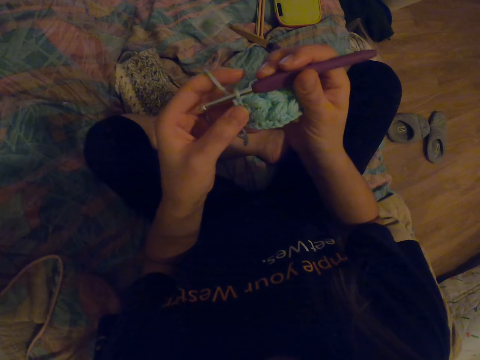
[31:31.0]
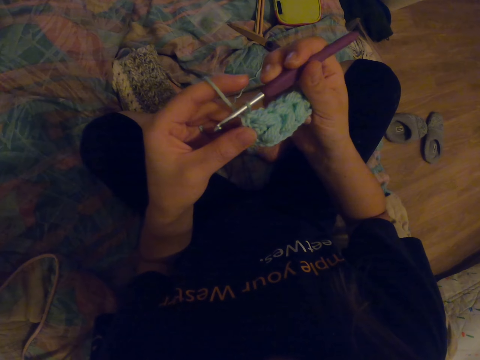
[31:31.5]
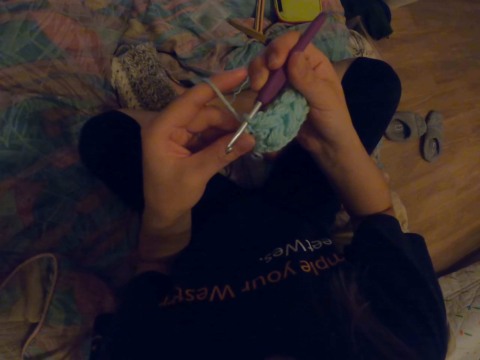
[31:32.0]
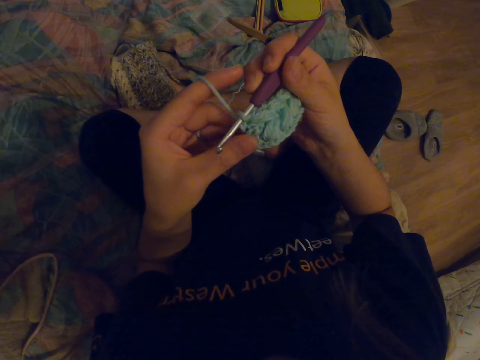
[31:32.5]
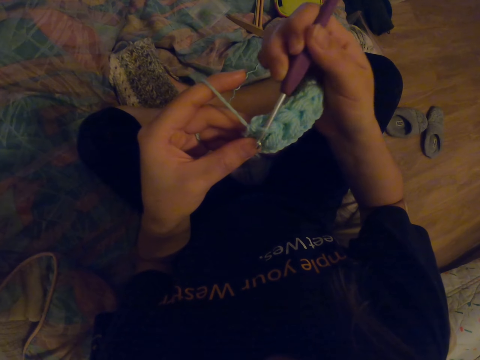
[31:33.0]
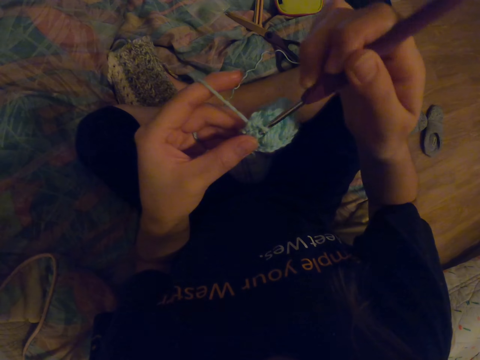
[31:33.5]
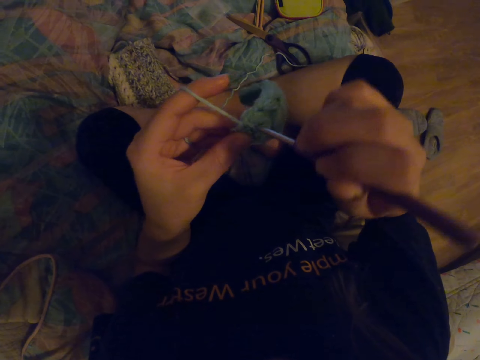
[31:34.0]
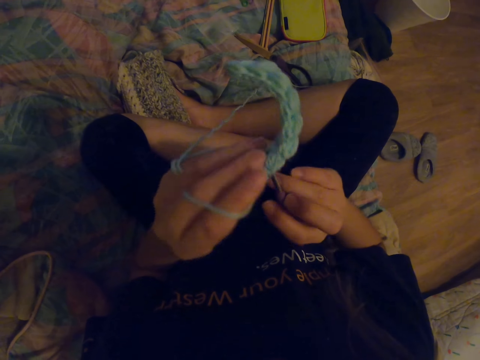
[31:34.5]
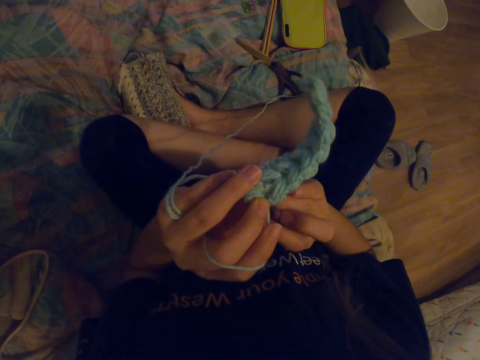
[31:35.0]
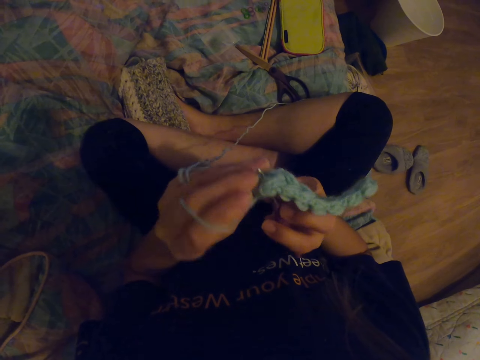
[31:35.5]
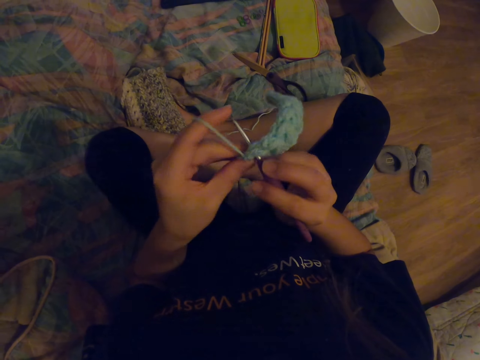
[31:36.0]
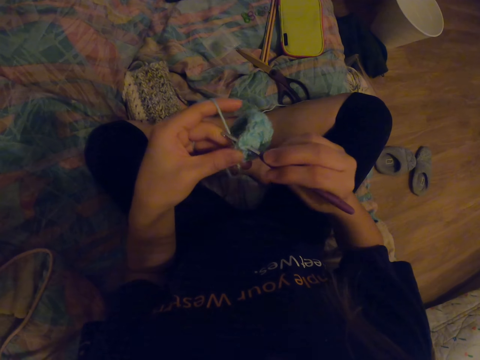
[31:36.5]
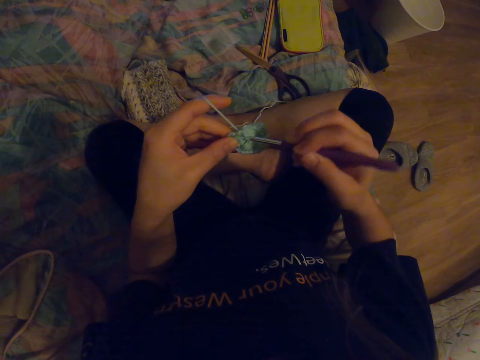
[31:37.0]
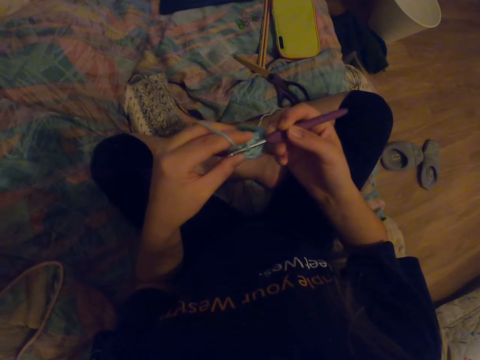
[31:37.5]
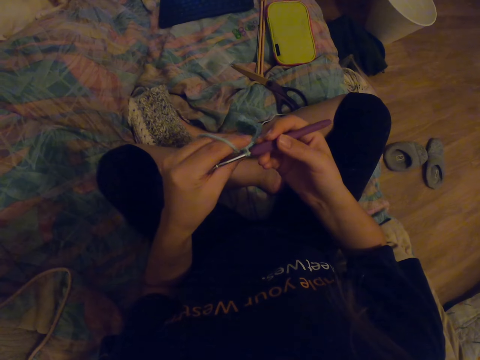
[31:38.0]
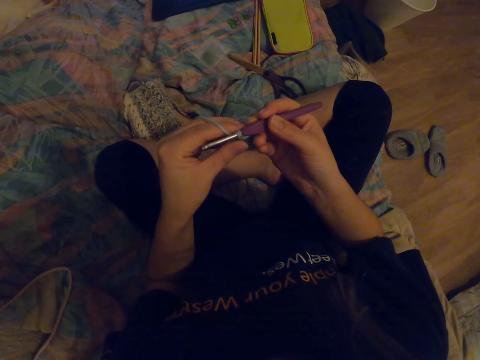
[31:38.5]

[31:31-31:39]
The camera wearer looks at the fabric. They knit the fabric with a crochet hook.

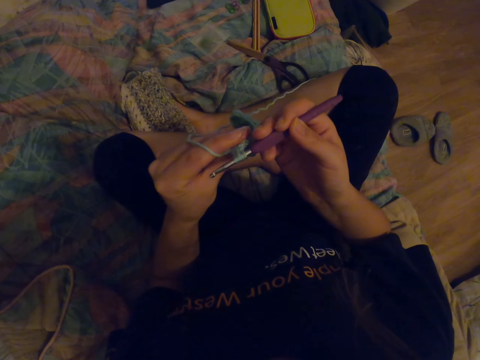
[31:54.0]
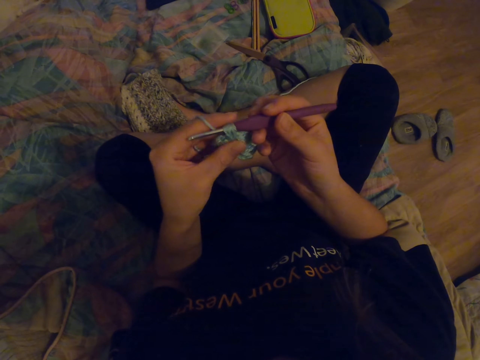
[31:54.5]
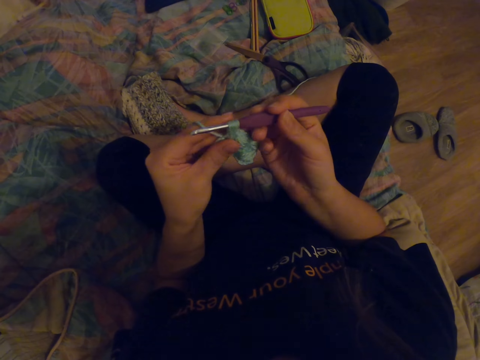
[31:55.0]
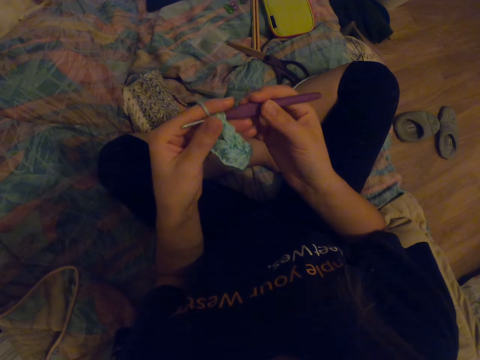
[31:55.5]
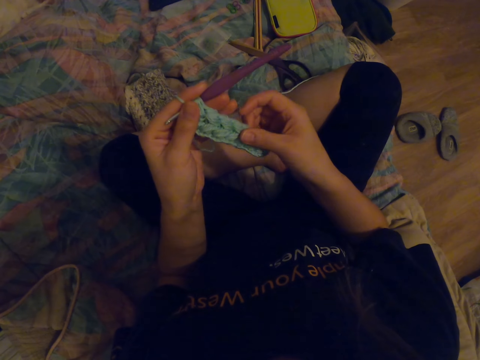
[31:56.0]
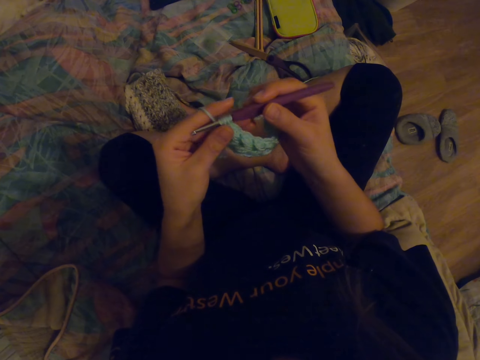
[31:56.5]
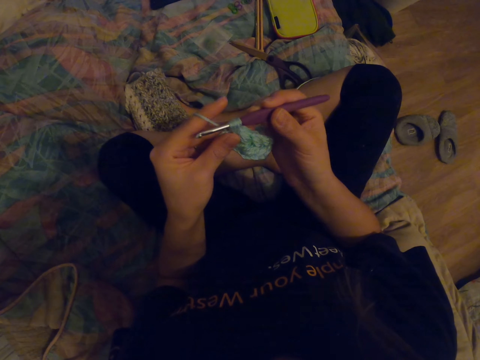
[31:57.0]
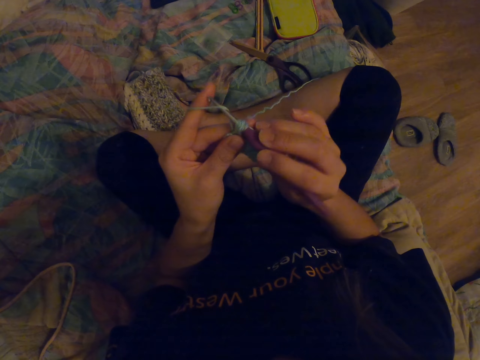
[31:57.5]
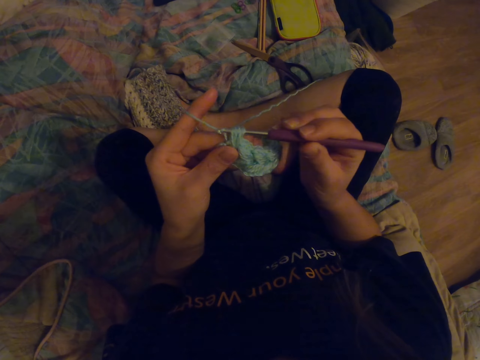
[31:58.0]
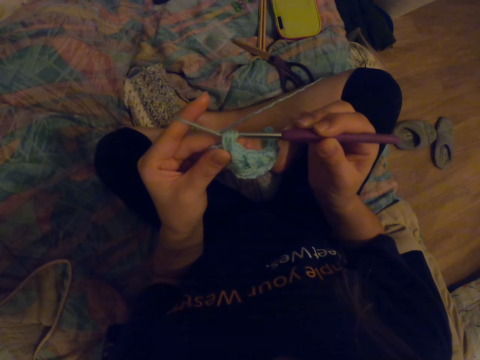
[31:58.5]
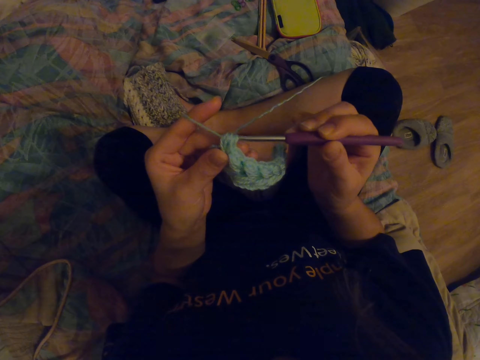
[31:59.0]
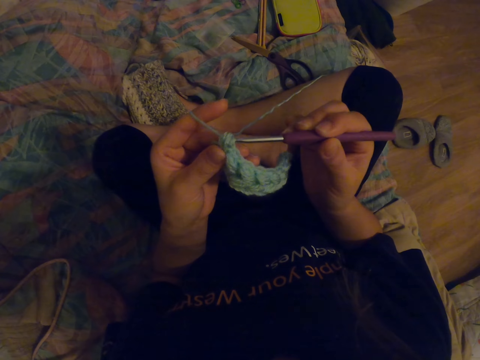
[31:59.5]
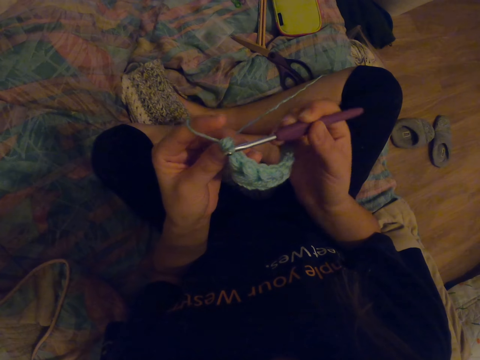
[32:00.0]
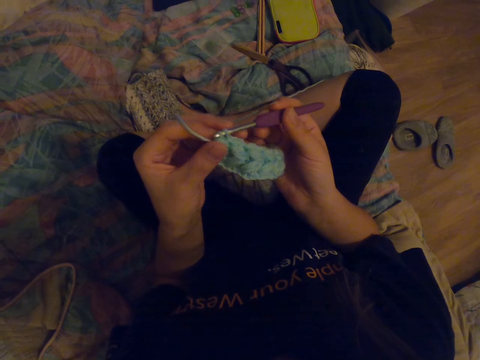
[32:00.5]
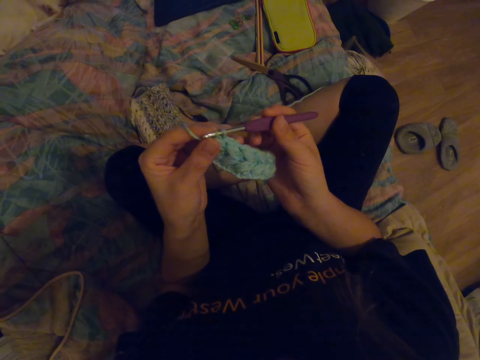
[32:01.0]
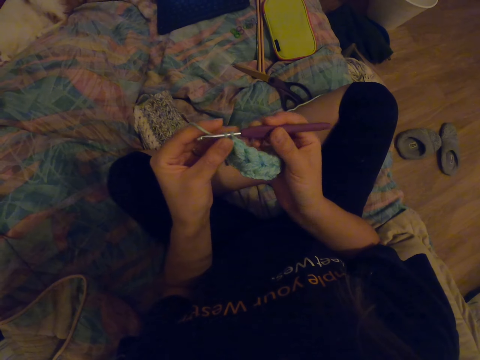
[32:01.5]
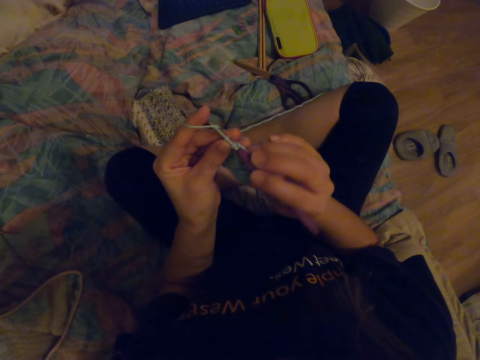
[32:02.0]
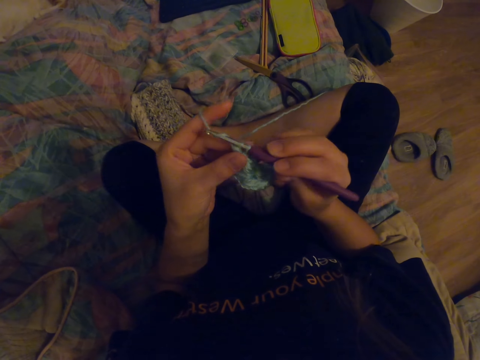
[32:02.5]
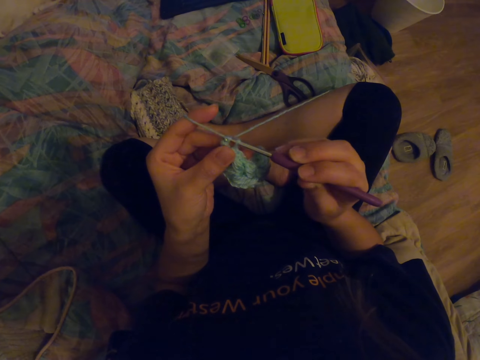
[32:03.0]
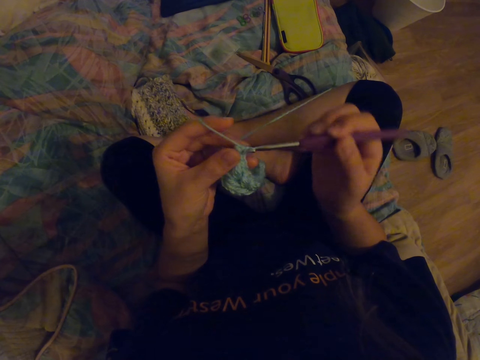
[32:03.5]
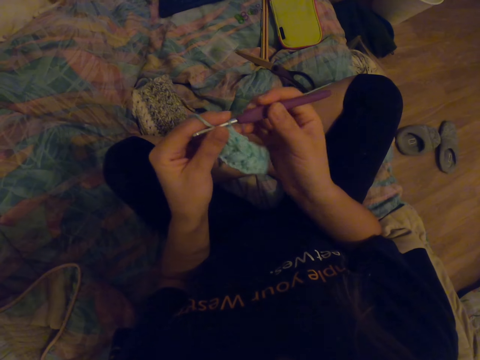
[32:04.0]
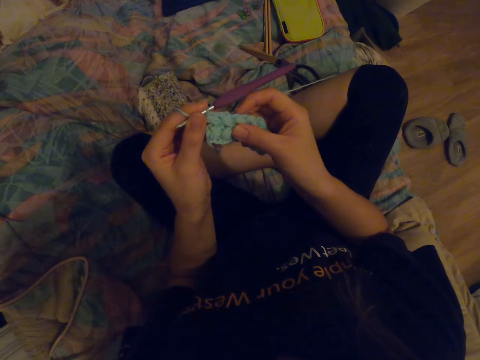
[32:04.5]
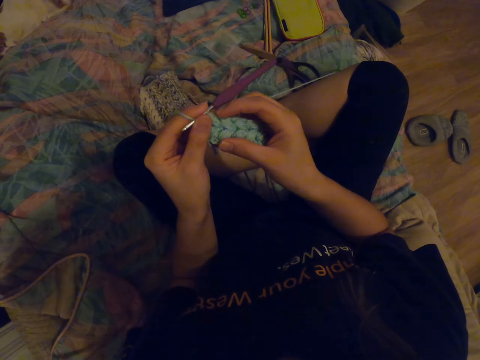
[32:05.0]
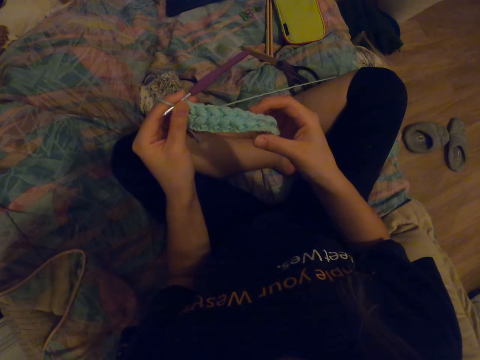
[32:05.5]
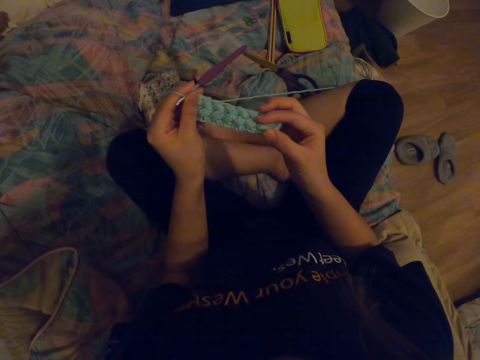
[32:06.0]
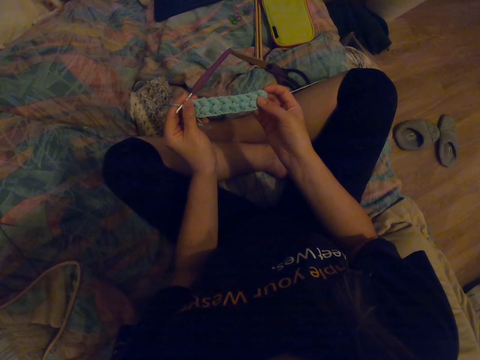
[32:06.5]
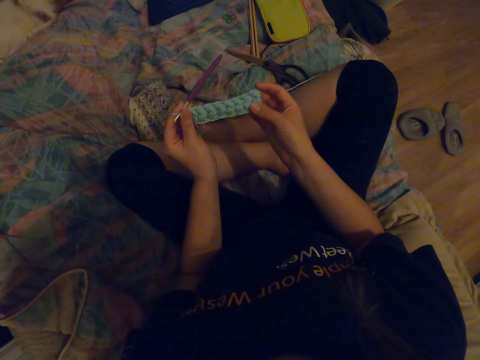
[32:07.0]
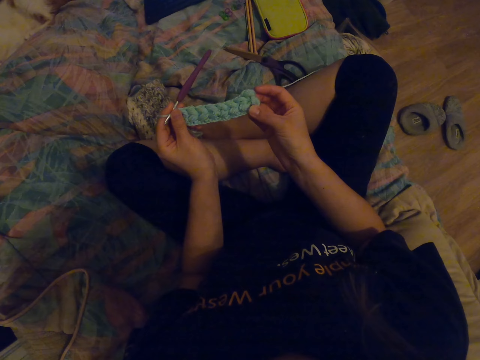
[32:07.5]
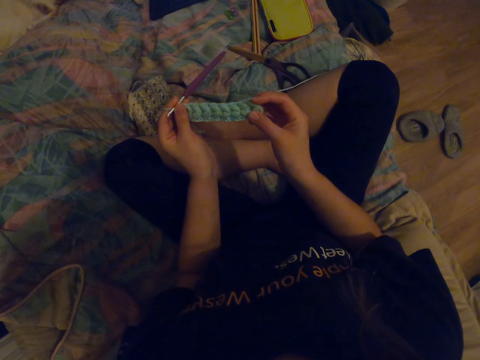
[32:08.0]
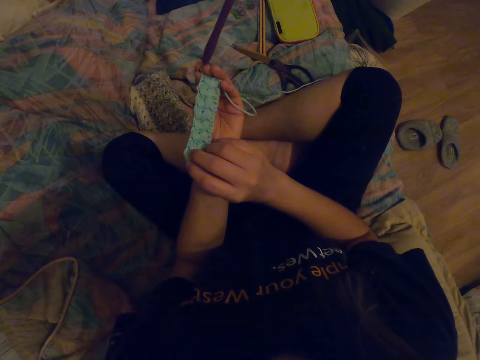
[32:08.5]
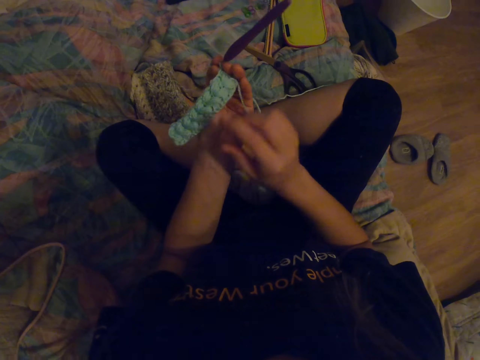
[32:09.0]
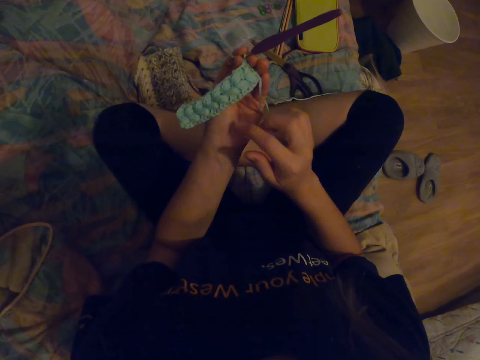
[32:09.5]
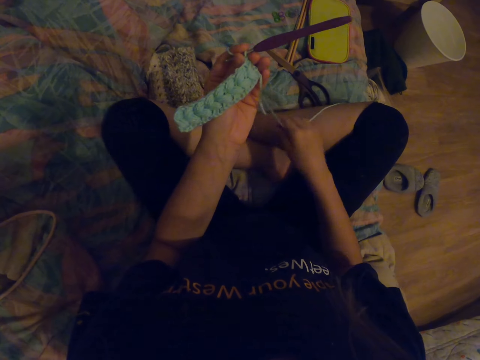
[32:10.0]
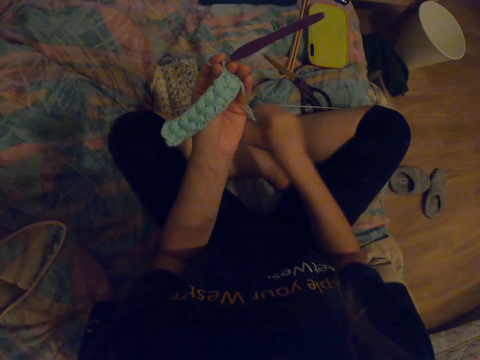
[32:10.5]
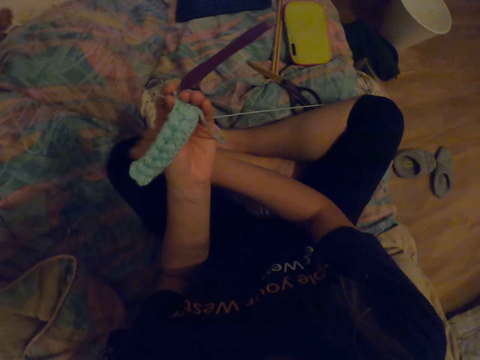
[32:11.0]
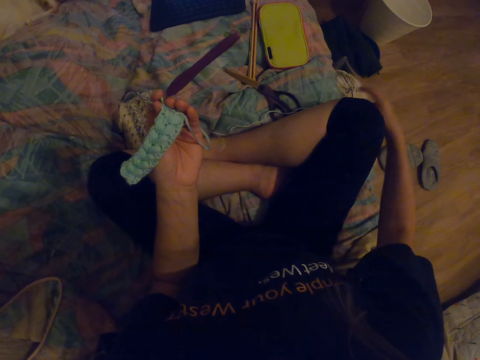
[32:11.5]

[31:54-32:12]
The camera wearer looks at the fabric. They knit the fabric with a crochet hook. They look at the fabric. They straighten the yarn. They pull the yarn.
